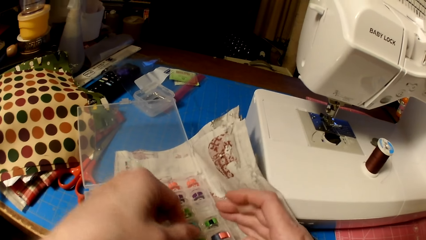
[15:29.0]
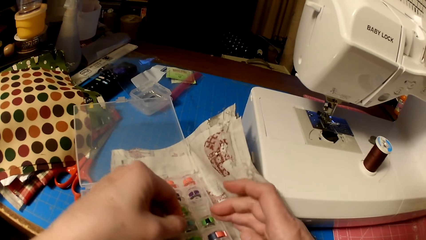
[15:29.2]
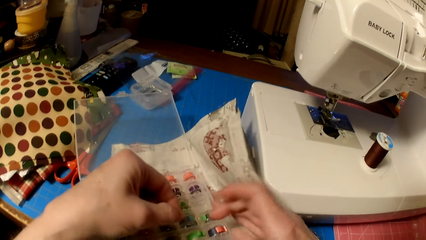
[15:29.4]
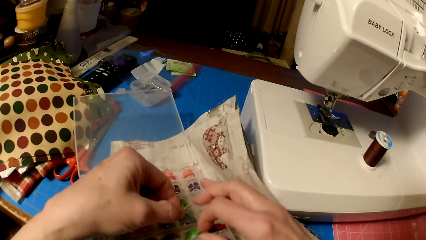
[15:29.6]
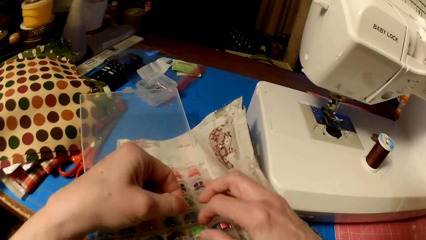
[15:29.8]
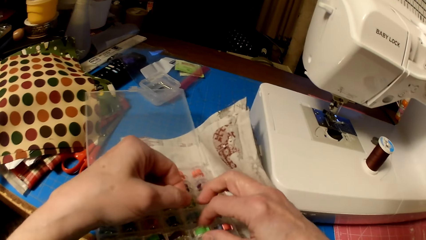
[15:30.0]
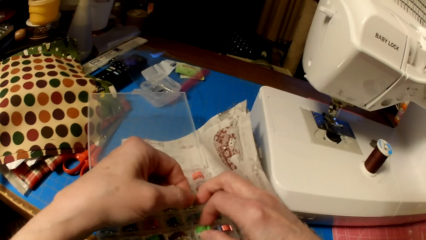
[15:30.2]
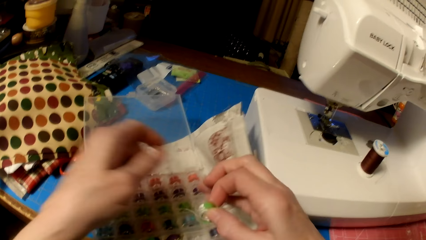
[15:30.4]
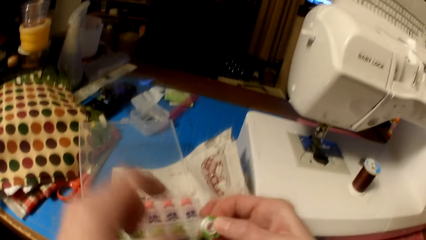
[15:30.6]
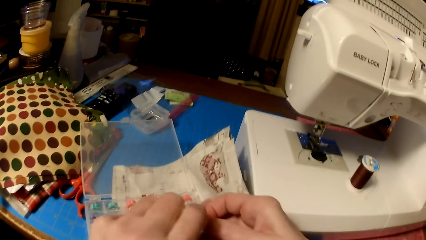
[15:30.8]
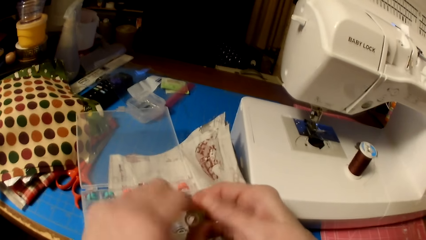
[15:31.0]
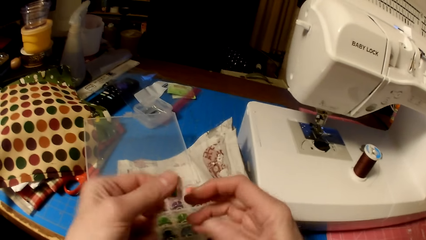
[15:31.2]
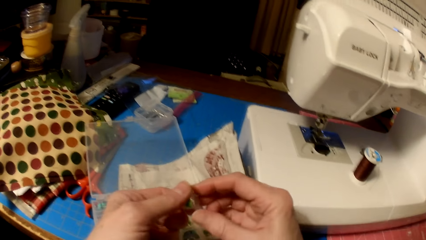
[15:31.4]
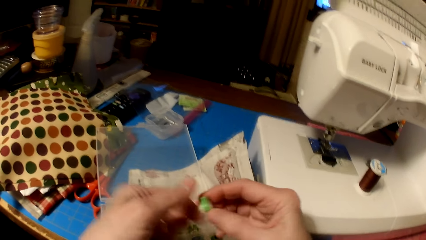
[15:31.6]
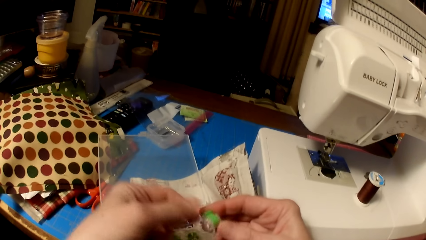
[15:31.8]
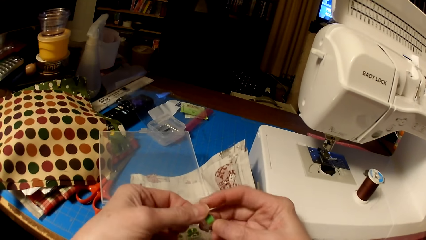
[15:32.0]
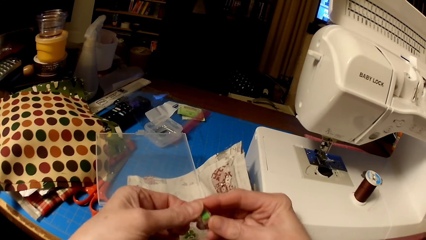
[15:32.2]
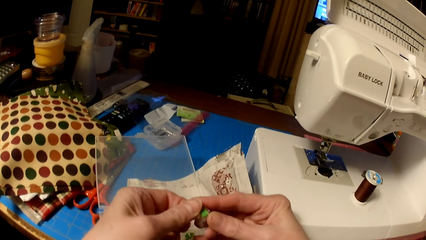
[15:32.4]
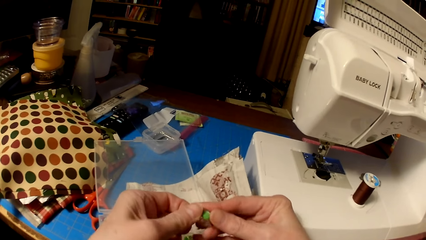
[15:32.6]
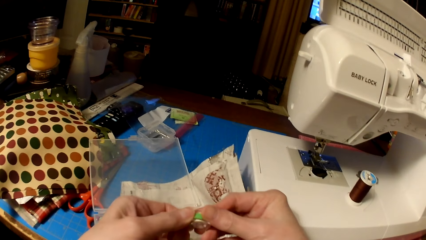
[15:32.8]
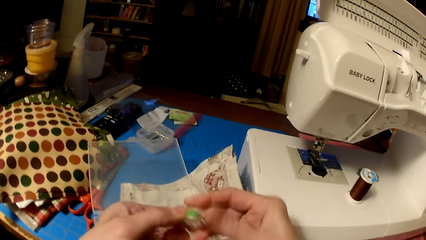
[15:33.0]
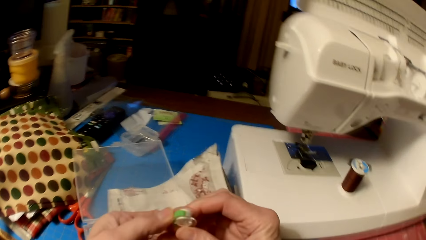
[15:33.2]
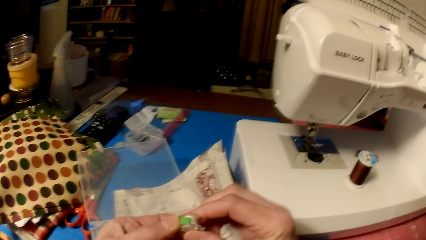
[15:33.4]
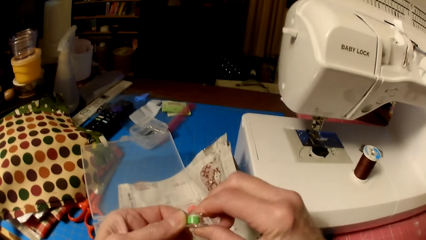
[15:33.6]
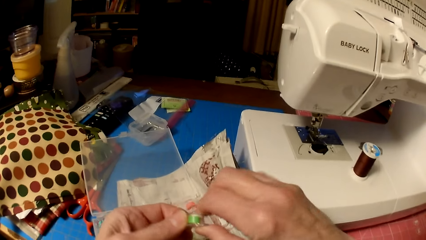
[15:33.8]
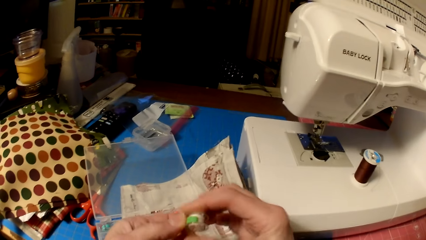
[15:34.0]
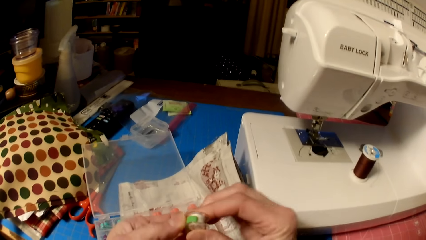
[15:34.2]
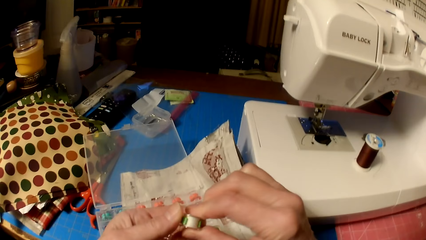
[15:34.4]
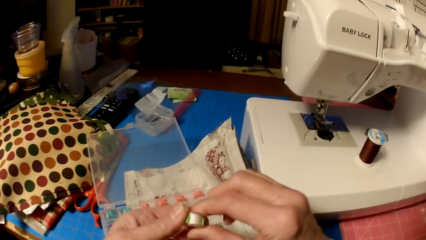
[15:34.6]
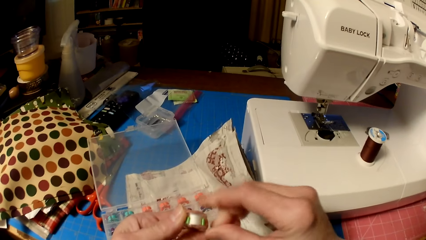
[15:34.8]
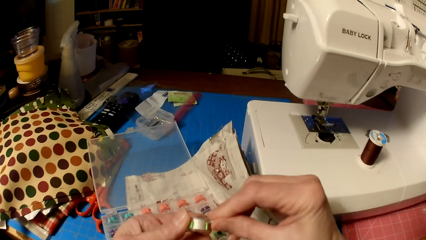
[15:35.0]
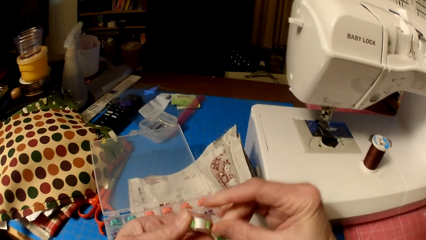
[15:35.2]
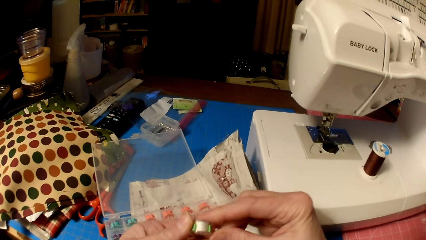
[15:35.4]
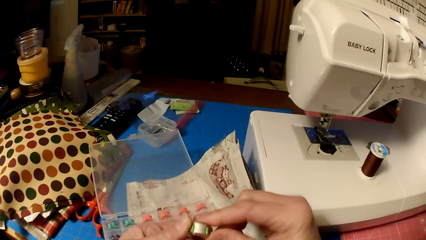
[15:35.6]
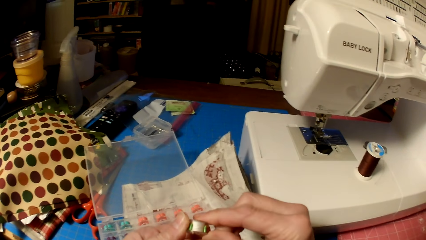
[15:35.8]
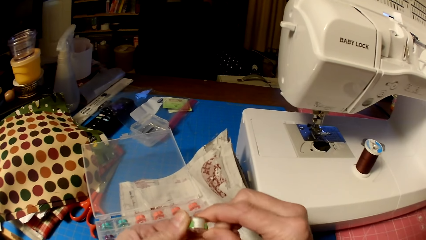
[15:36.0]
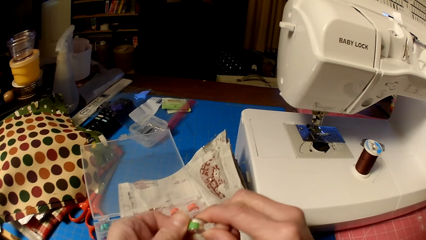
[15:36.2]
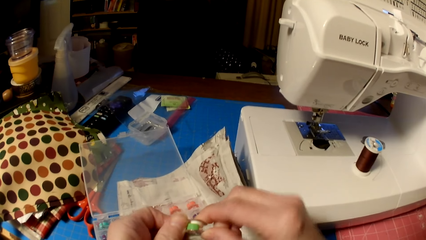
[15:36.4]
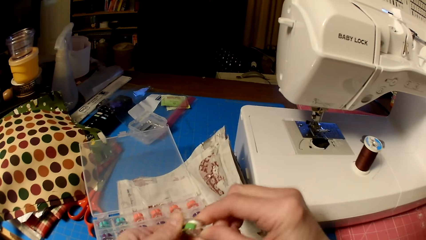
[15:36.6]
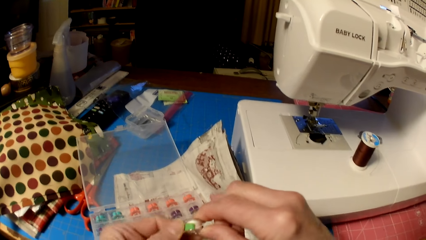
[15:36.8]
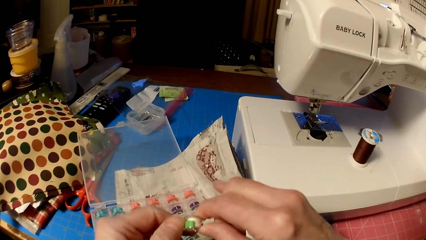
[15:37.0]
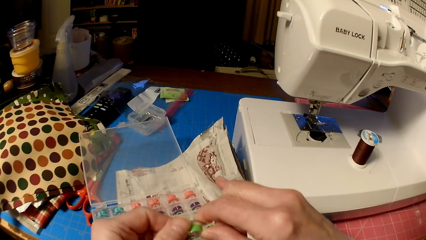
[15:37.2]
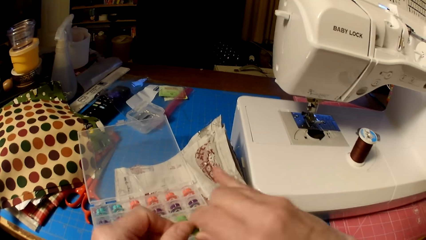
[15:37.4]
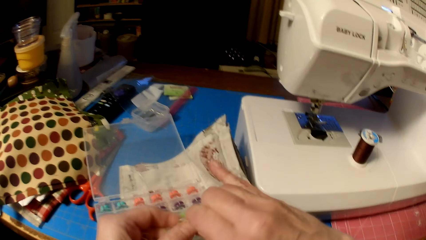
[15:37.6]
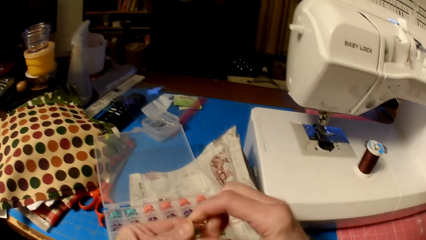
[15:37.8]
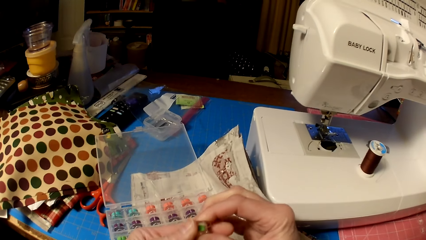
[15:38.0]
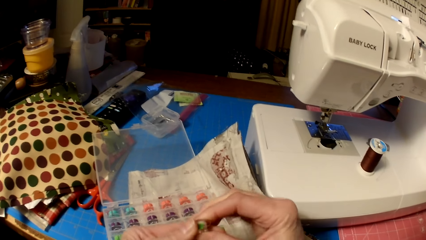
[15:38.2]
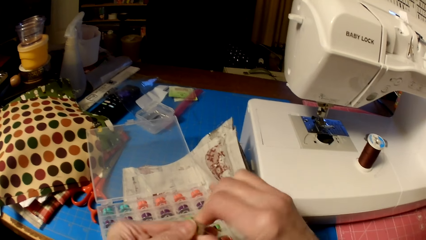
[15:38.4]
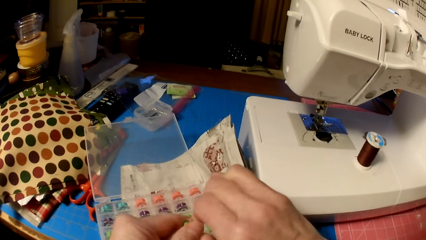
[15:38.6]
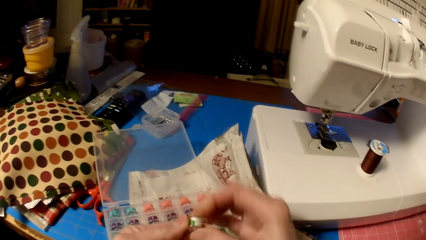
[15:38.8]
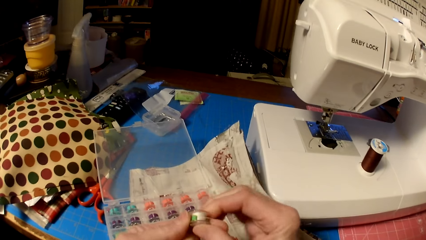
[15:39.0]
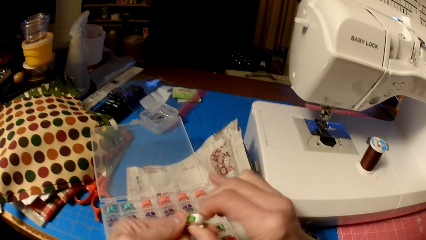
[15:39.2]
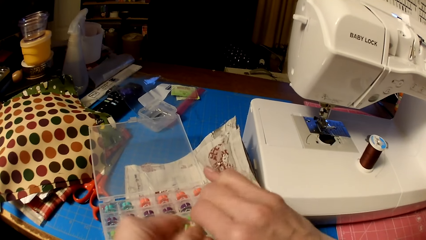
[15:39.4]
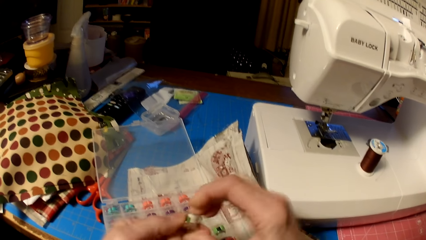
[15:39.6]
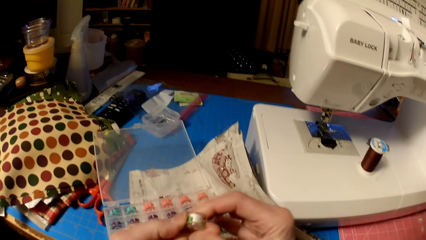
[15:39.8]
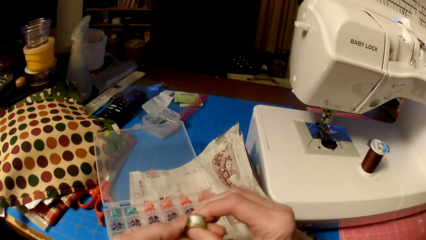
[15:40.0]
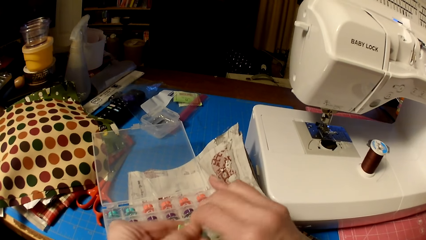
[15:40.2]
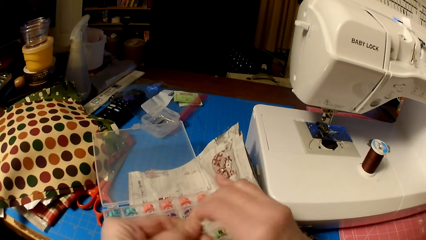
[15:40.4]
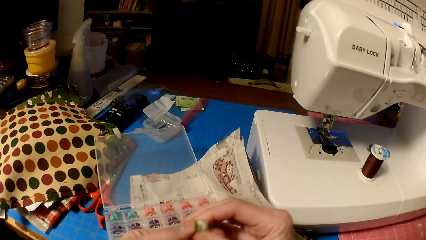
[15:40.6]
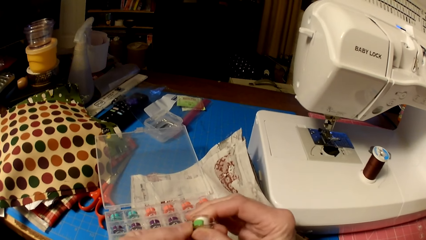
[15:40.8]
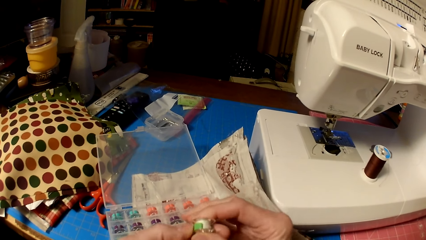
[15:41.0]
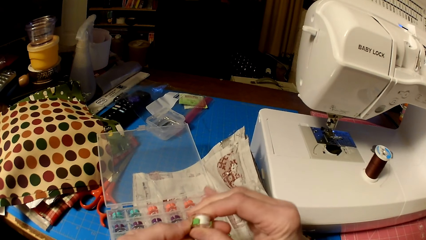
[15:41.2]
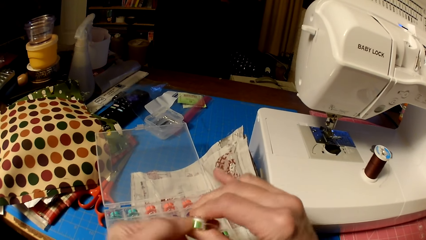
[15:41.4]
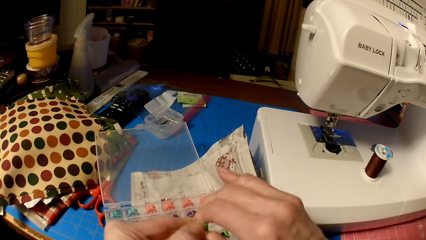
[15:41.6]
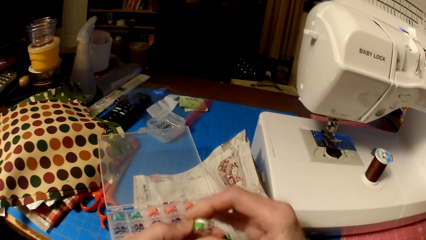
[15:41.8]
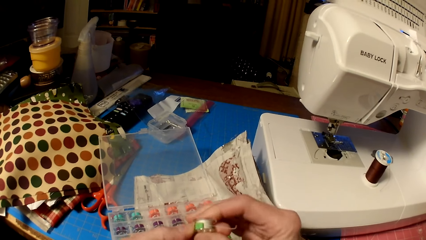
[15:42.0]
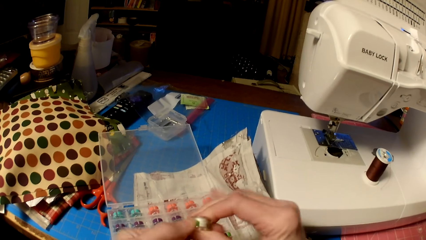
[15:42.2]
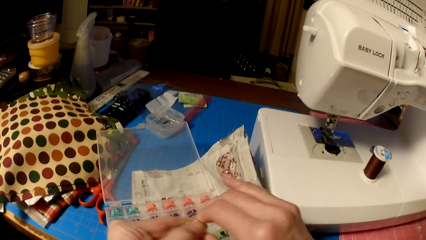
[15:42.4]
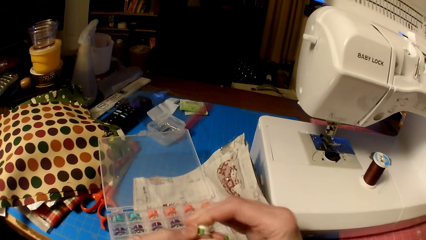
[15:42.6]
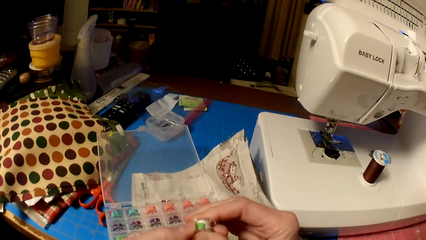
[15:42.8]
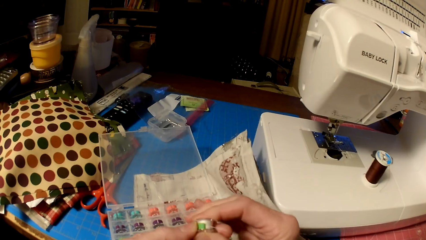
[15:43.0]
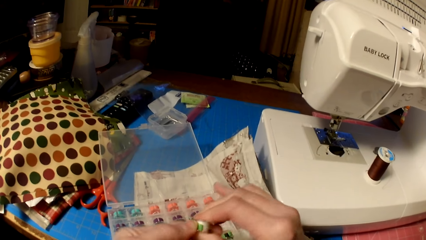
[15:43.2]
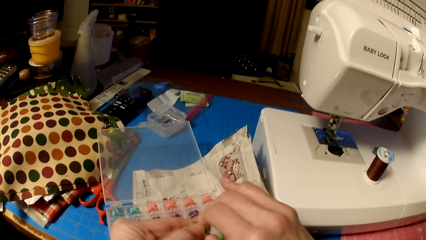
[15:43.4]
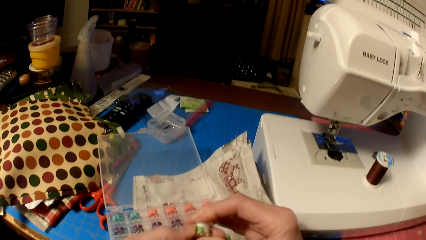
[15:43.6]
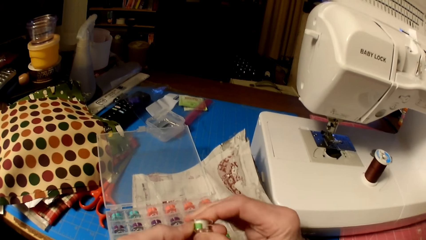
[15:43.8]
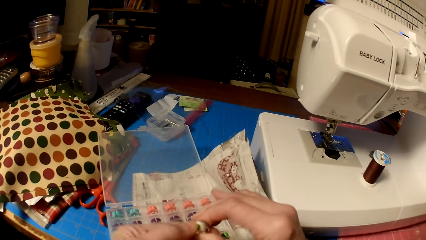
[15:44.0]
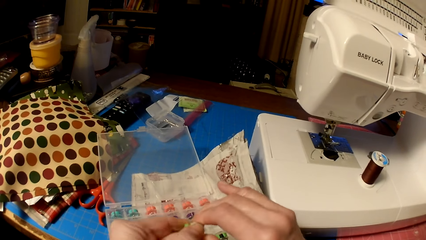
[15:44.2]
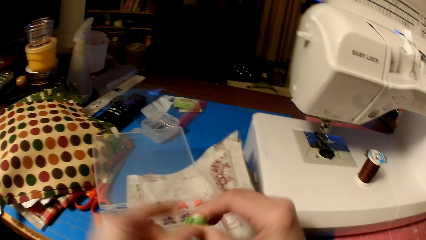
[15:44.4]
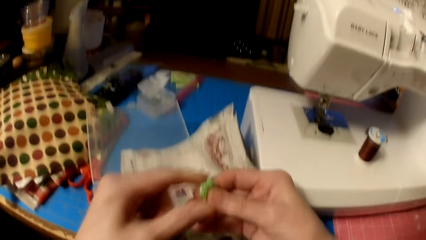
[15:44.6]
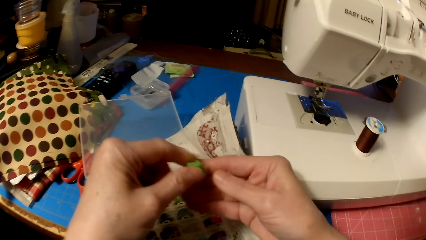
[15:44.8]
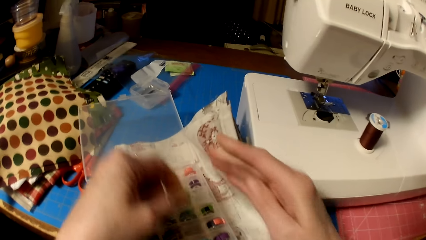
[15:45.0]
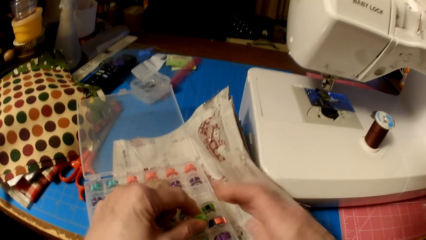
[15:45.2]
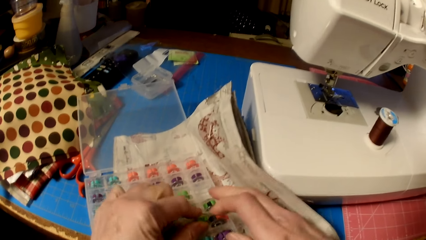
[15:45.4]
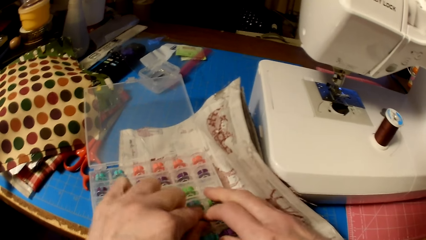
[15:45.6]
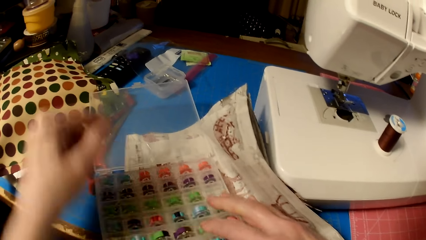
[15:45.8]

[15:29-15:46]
The camera wearer picks another bobbin. They rotate the bobbin. They put the bobbin in the bobbin container.
